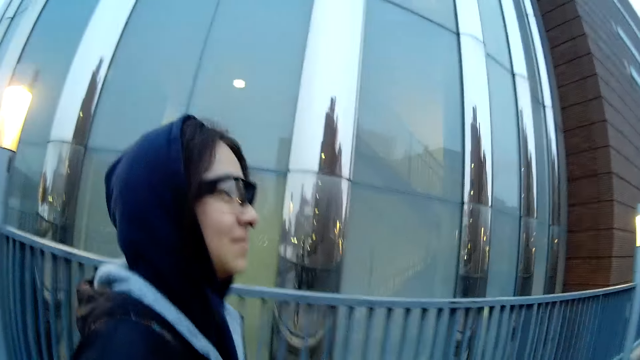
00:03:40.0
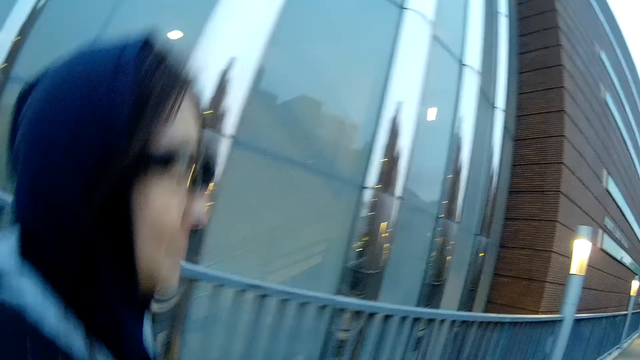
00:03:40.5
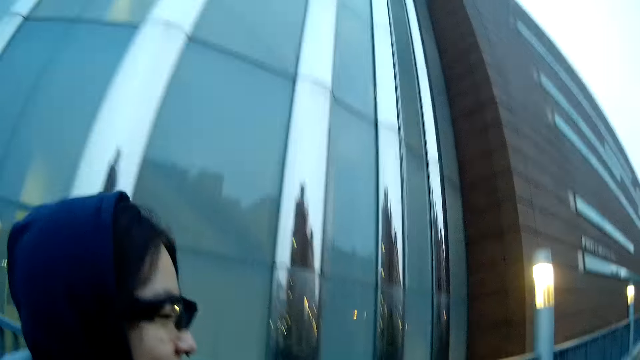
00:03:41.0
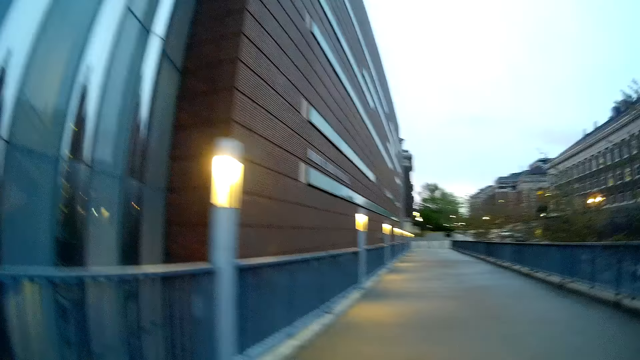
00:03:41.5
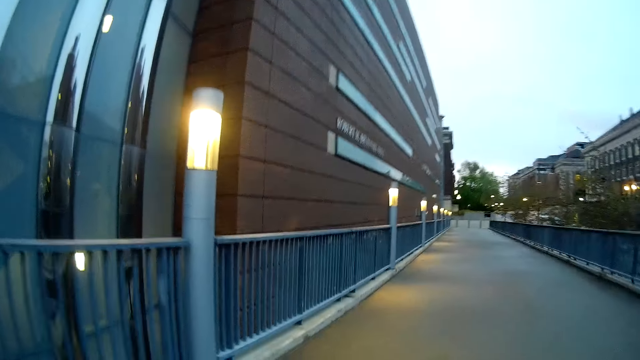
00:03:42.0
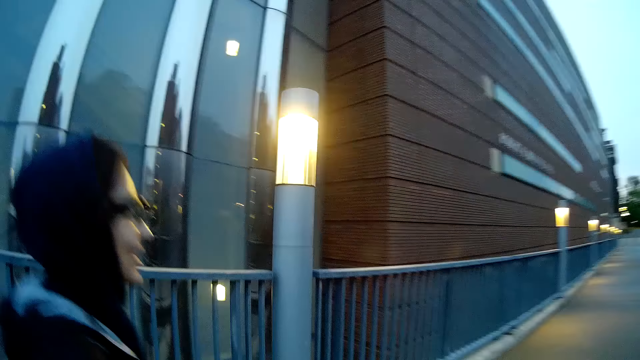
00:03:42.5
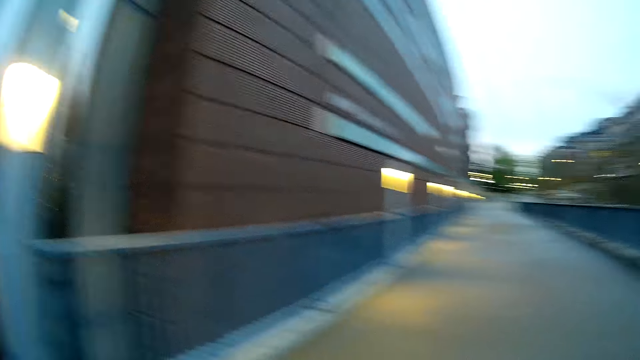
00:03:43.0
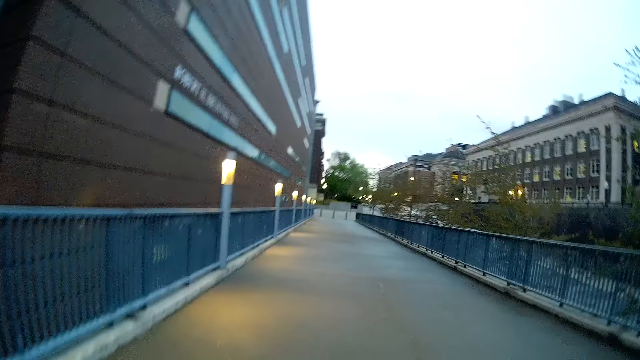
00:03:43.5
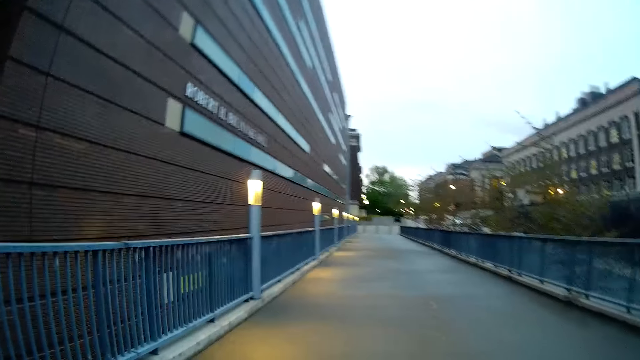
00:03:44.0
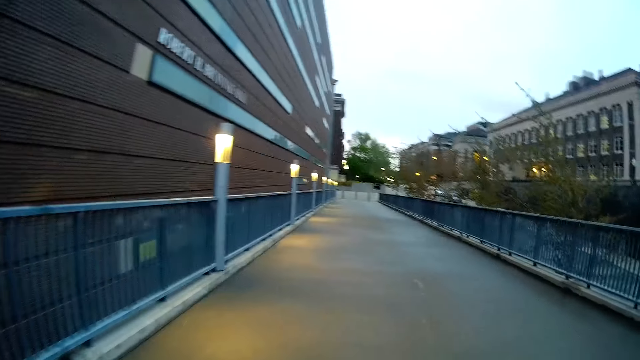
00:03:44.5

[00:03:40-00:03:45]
The camera wearer looks around.

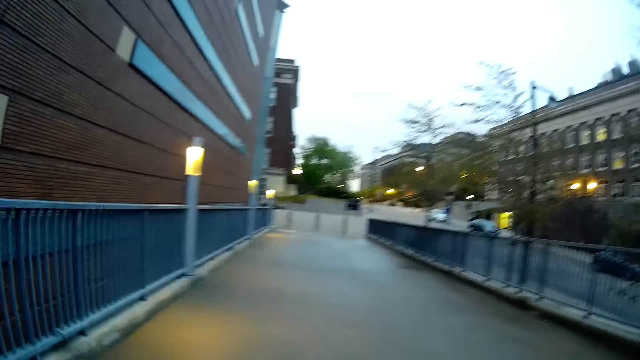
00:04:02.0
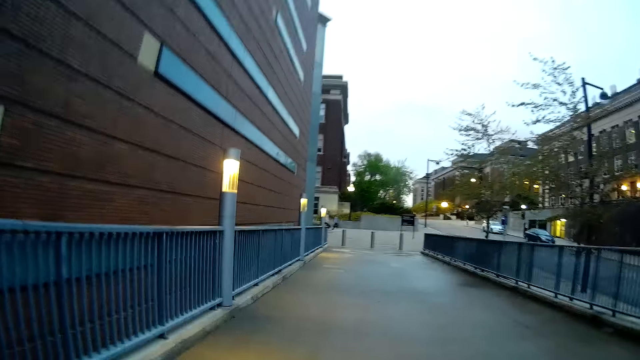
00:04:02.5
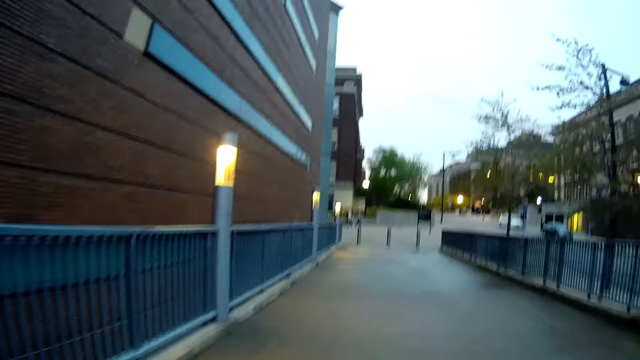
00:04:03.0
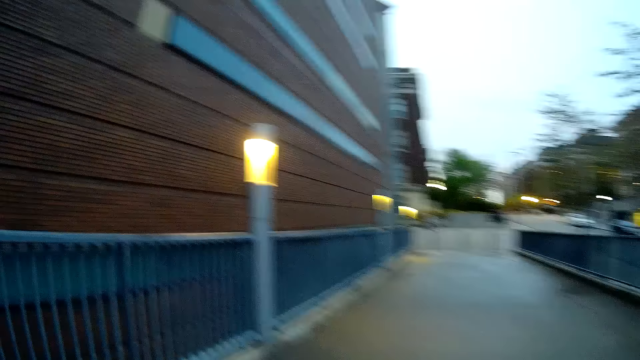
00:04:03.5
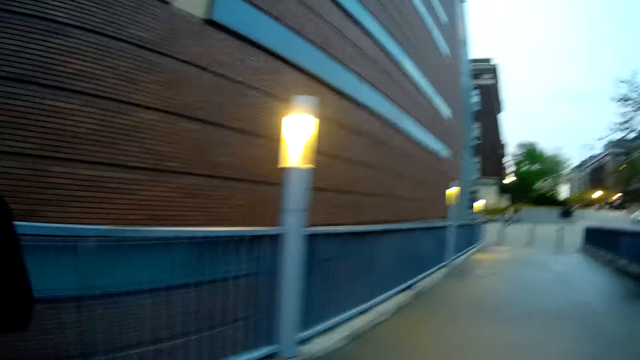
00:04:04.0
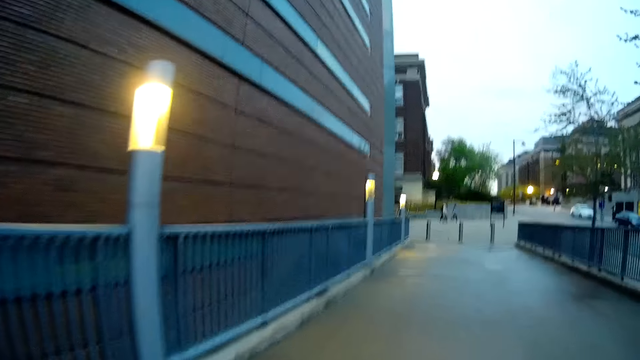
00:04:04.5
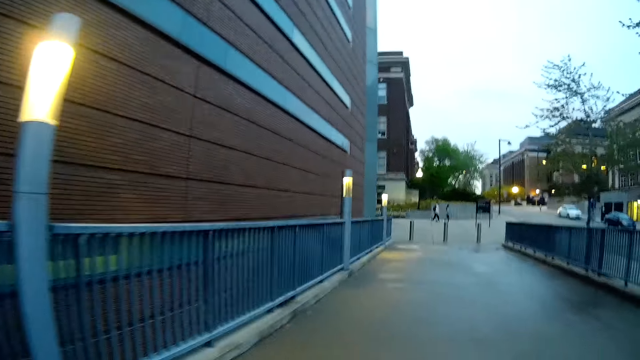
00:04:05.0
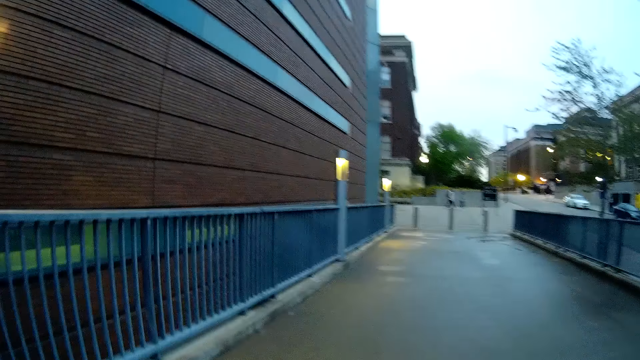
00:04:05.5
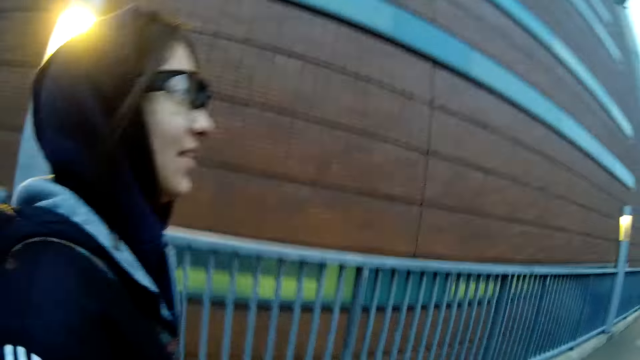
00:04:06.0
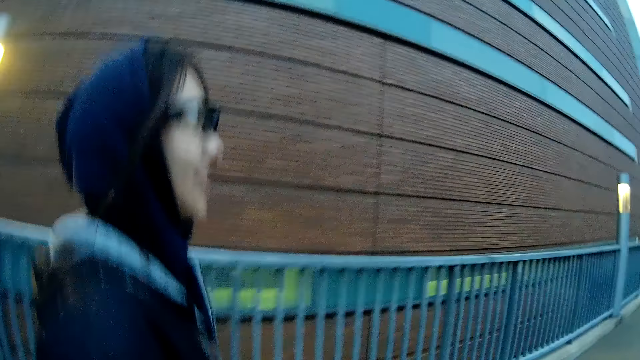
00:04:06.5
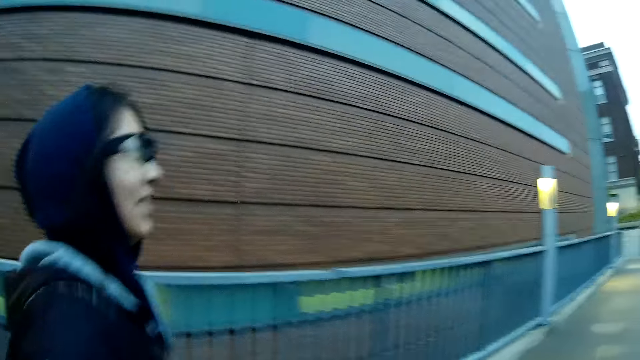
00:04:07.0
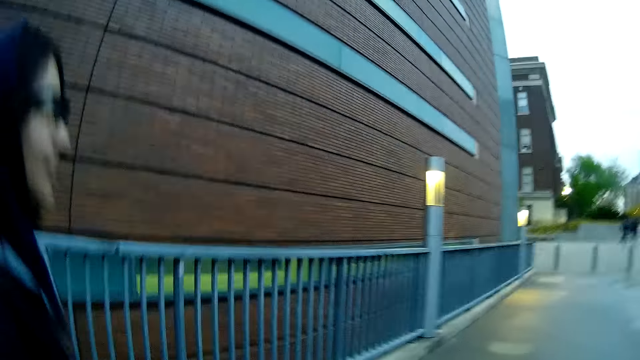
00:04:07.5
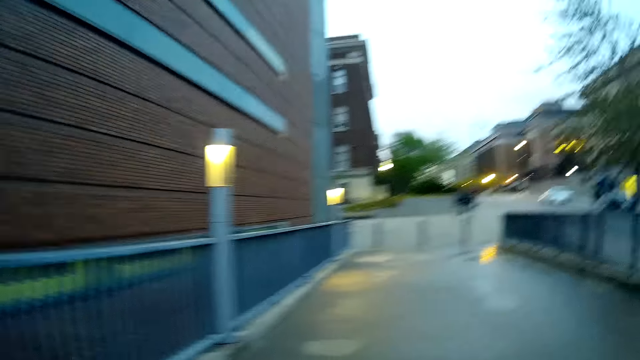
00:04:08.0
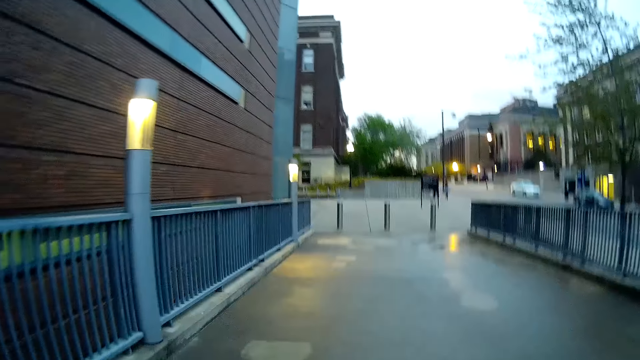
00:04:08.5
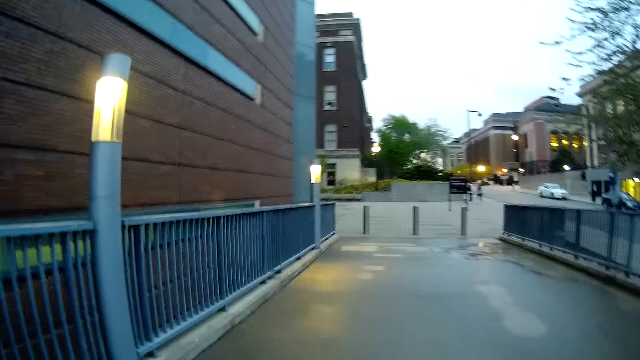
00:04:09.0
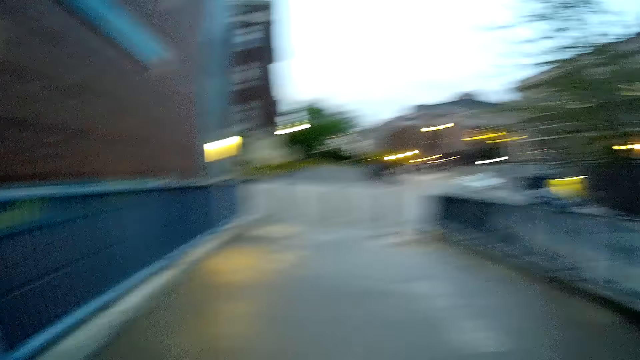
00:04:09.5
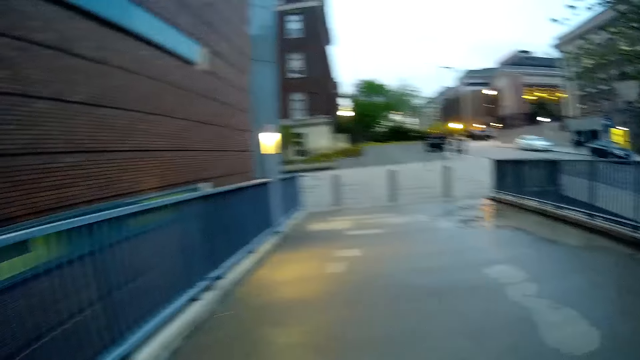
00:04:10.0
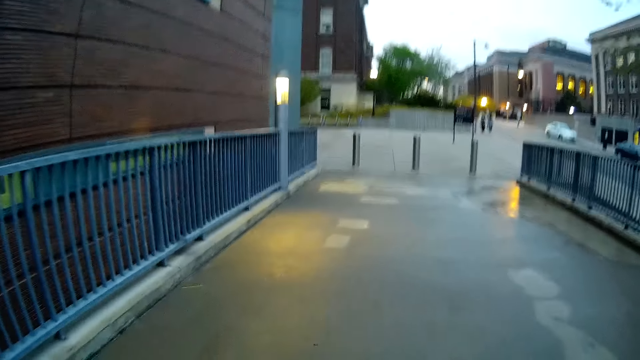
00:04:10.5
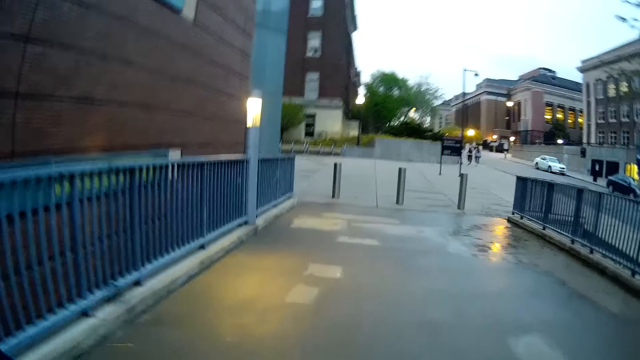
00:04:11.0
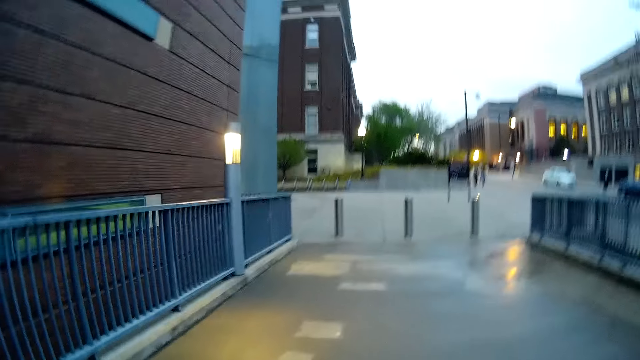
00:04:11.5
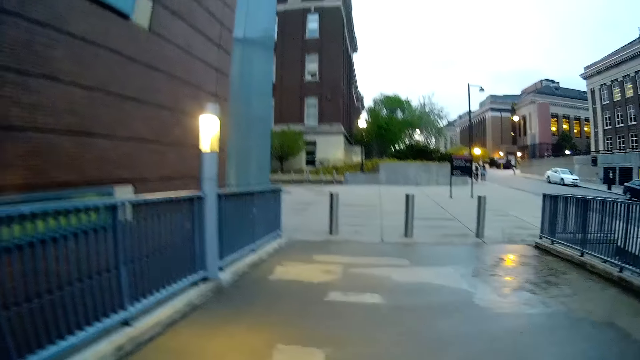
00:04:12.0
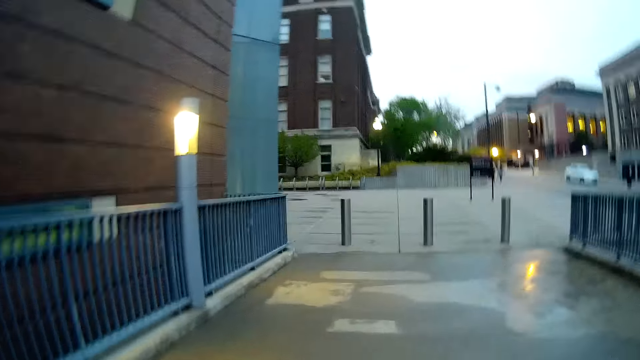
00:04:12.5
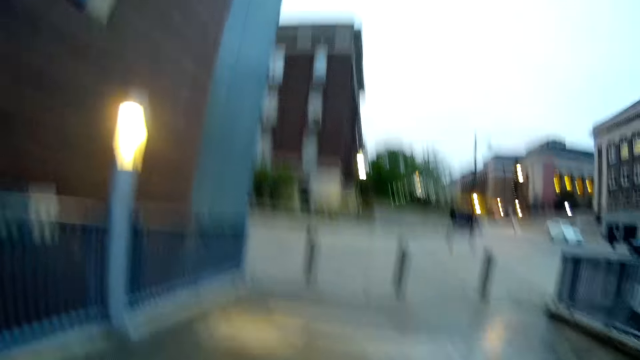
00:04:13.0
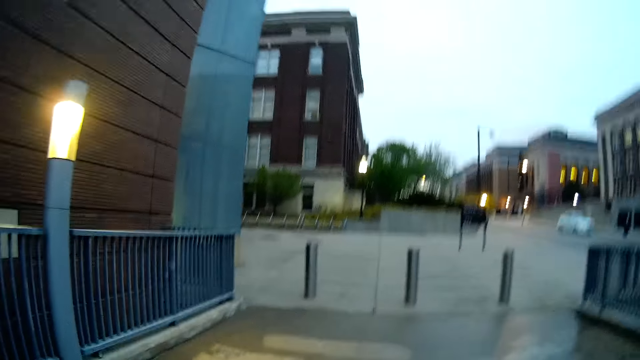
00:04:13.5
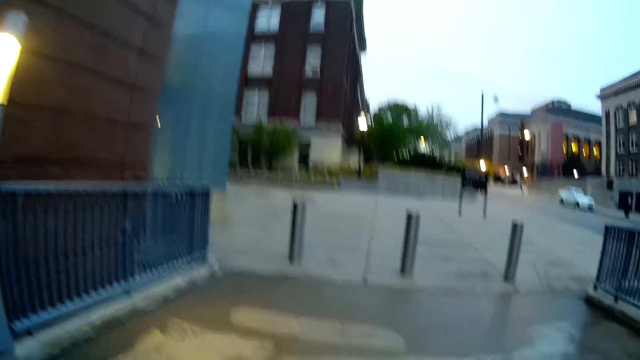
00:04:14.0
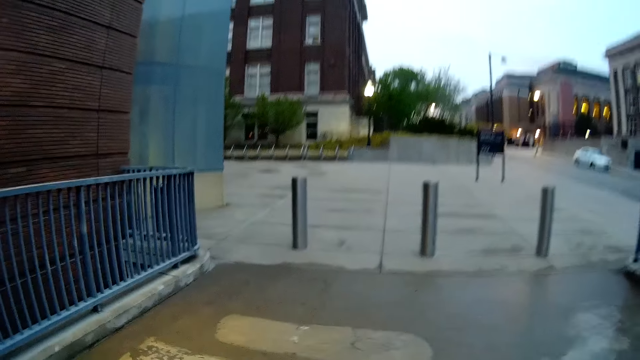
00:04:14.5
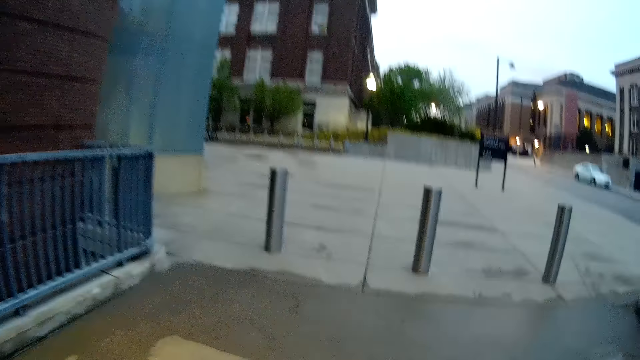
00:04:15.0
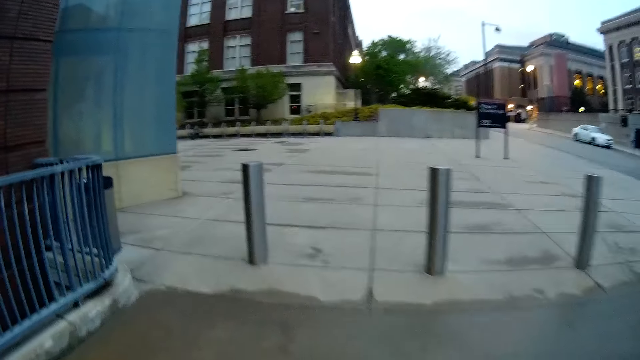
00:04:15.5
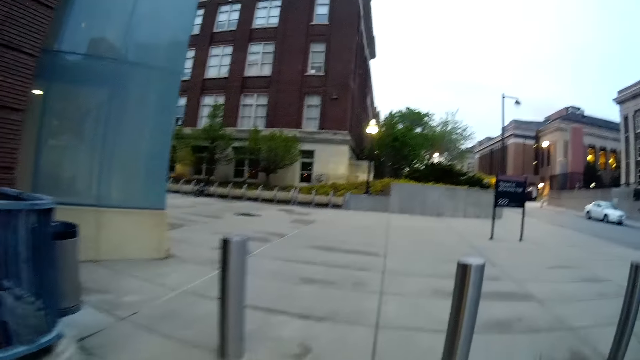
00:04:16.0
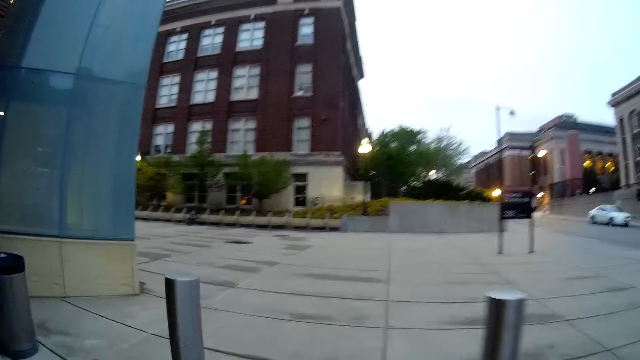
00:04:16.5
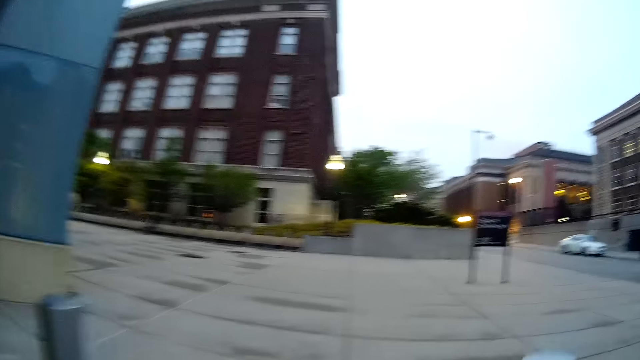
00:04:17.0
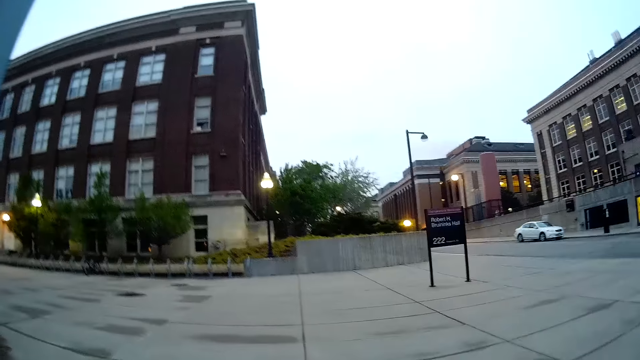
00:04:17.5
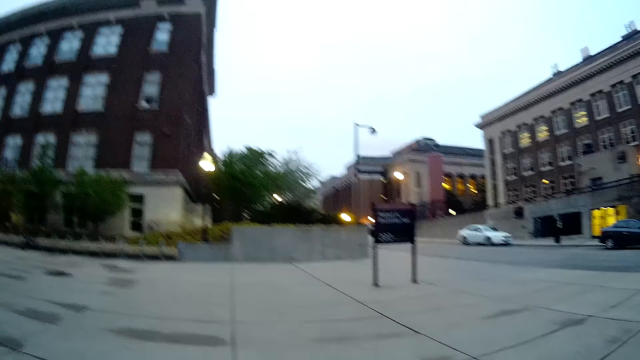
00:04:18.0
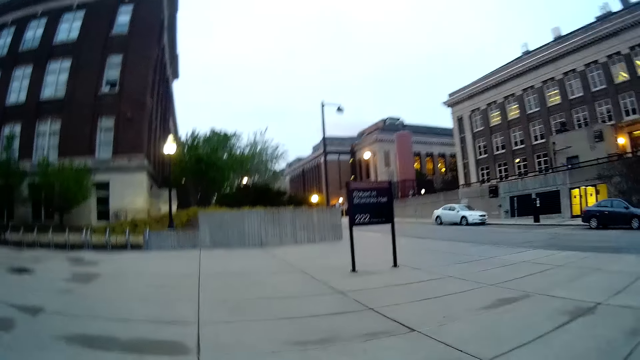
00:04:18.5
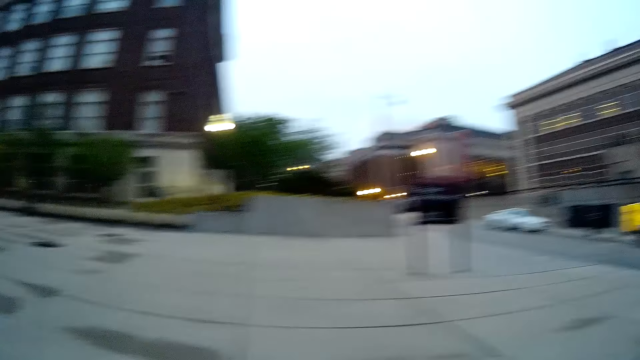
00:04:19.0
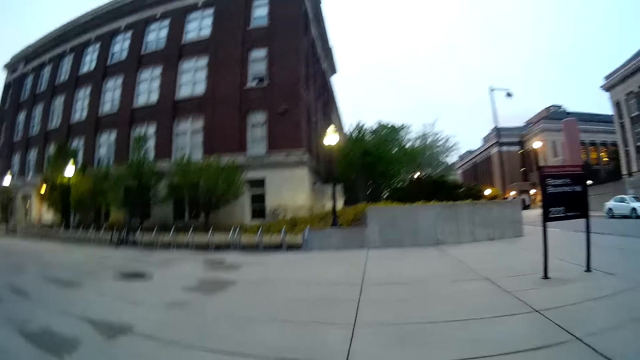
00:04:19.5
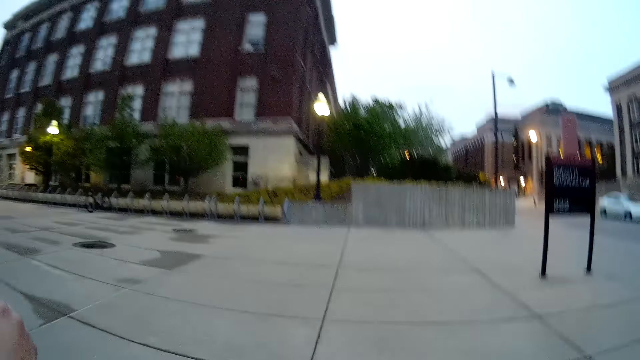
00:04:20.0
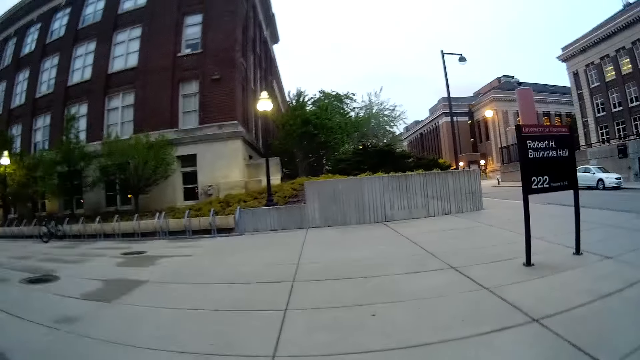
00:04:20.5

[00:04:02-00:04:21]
The camera wearer looks around. They look around repeatedly.
